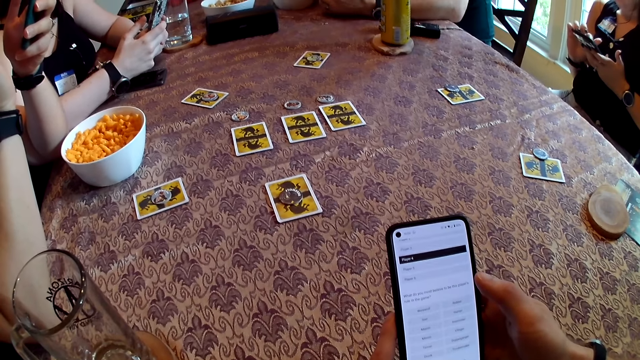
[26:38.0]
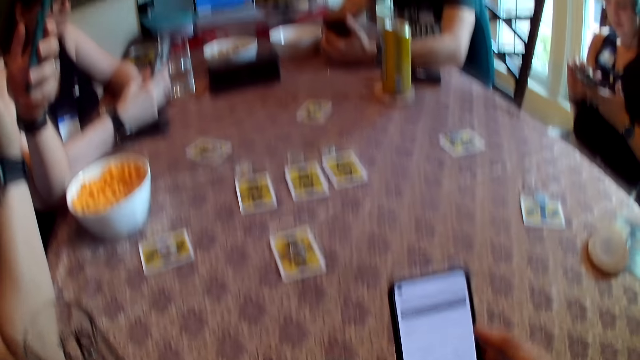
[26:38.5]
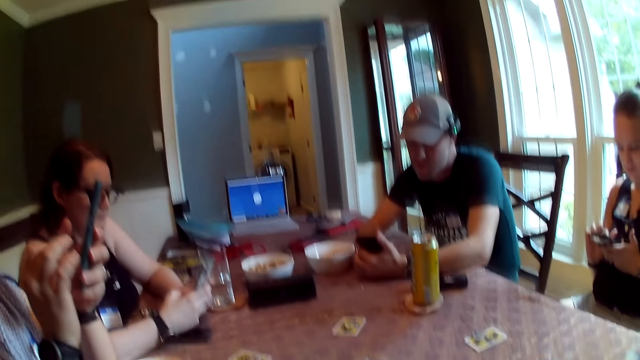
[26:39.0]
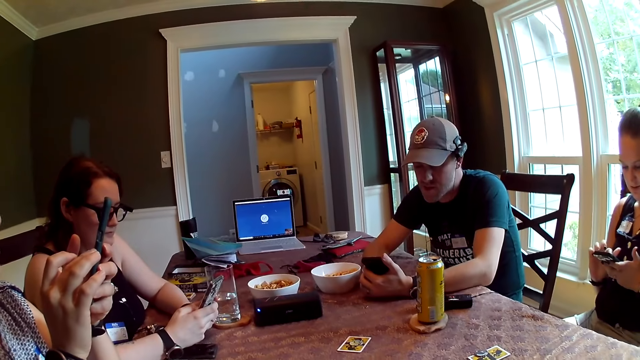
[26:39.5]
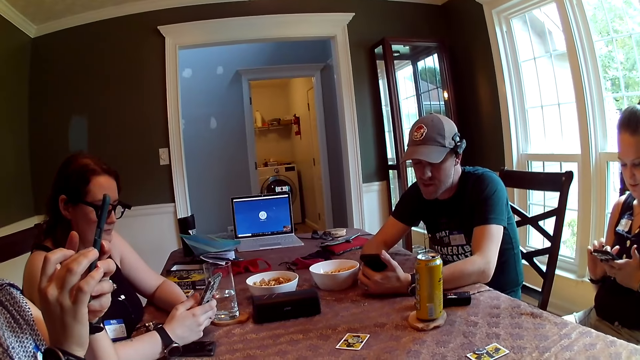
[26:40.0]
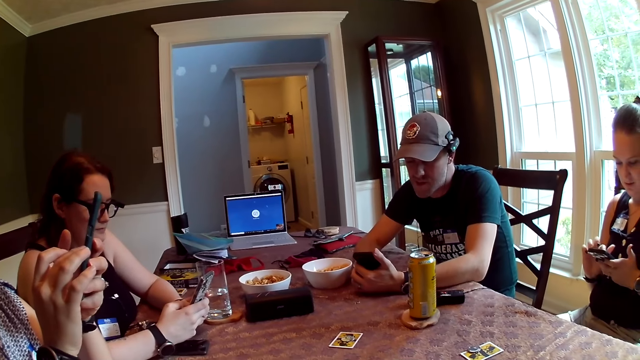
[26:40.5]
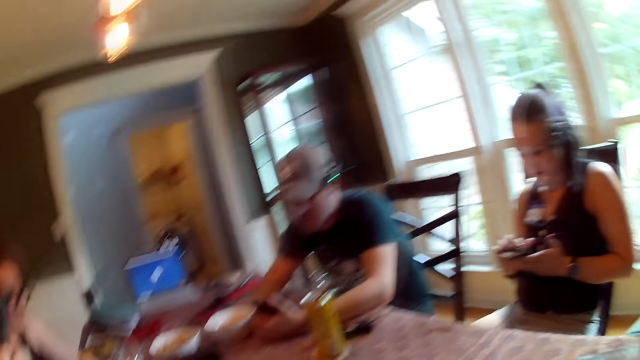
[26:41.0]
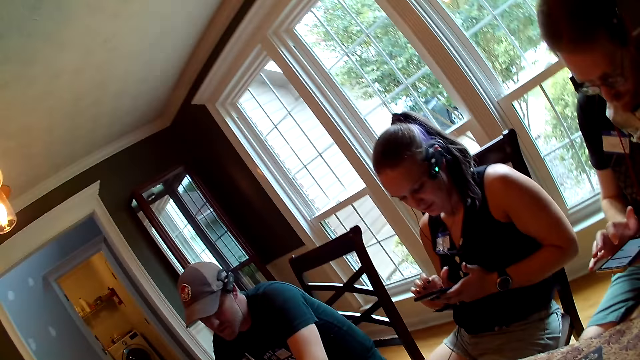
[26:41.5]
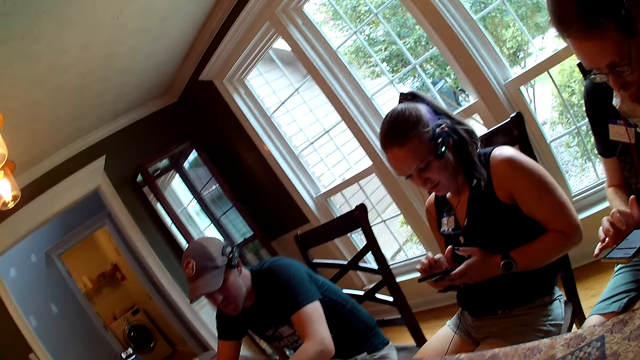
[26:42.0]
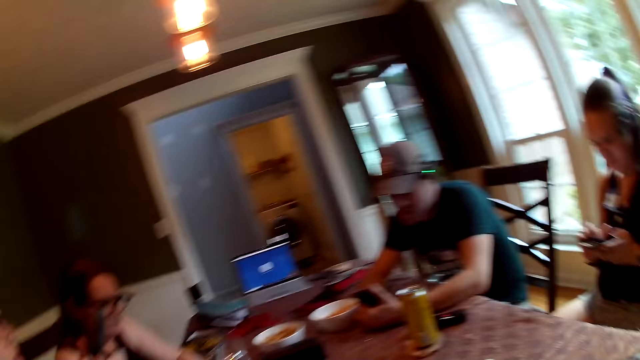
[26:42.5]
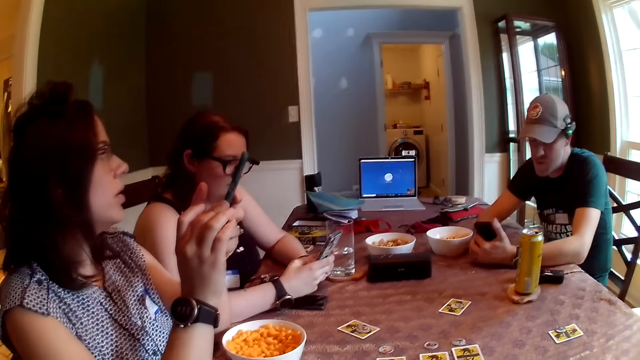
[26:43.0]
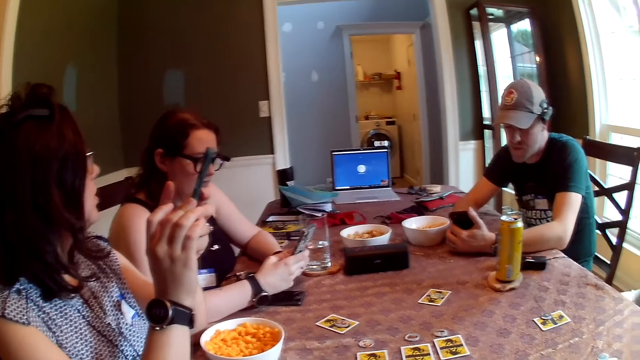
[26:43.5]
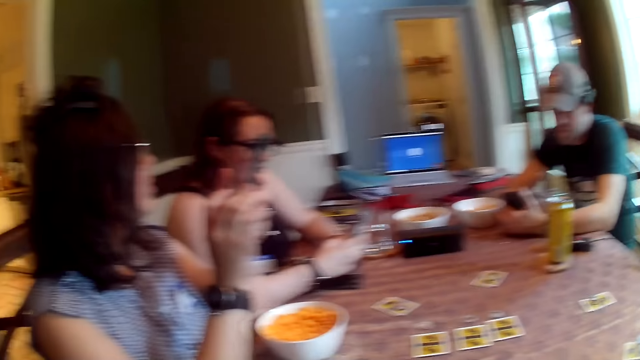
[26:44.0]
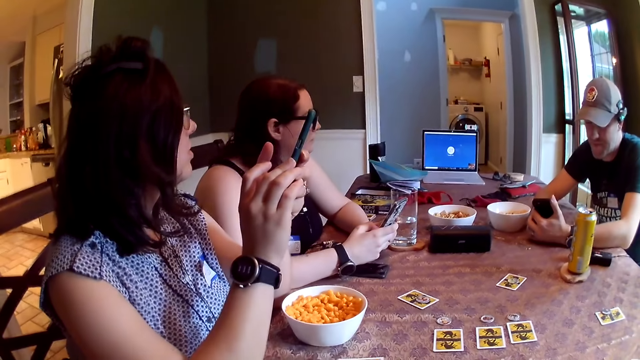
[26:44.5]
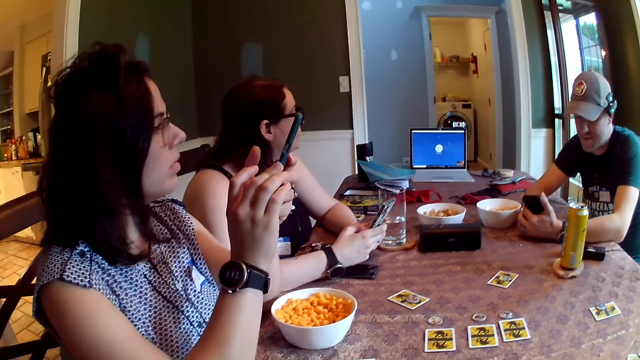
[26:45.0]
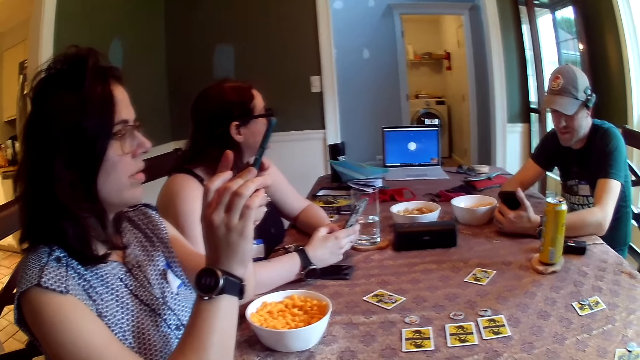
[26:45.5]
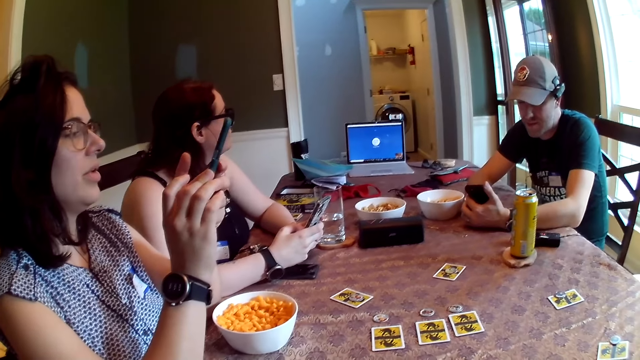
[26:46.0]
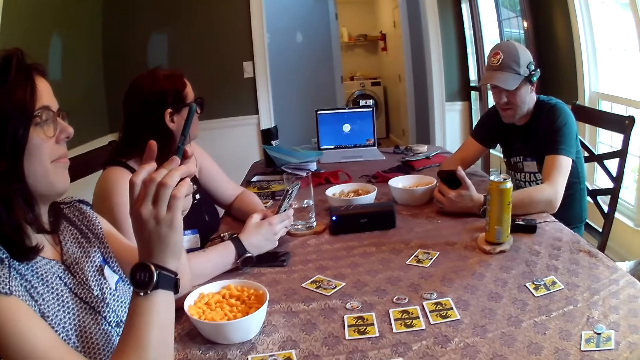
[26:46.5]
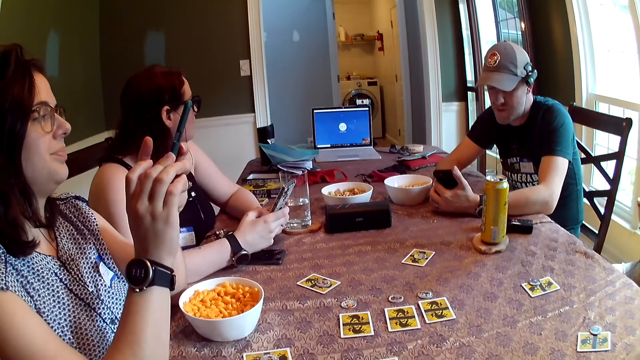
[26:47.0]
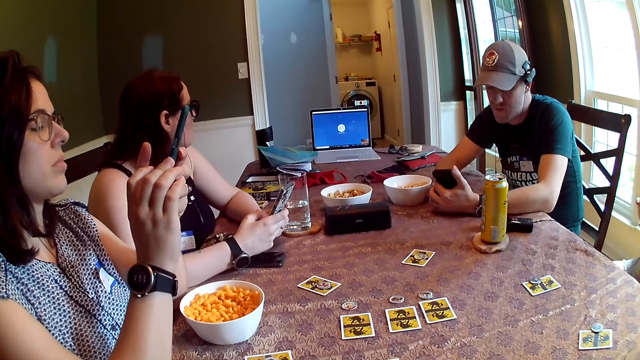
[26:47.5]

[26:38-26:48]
The camera wearer looks around.

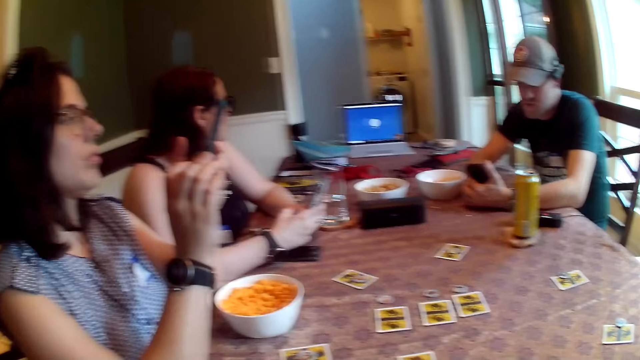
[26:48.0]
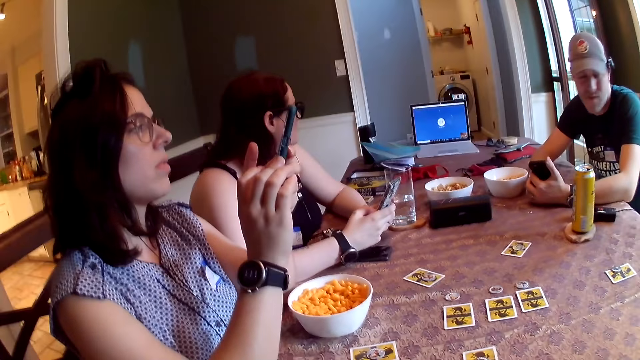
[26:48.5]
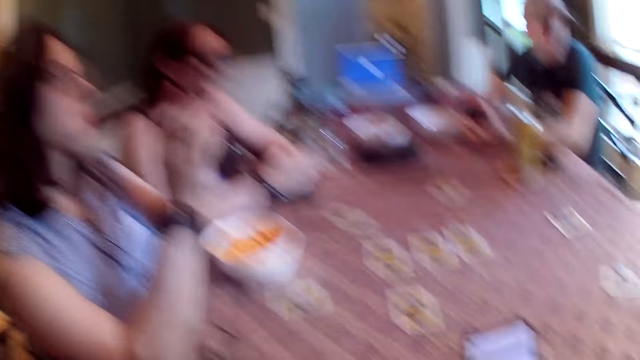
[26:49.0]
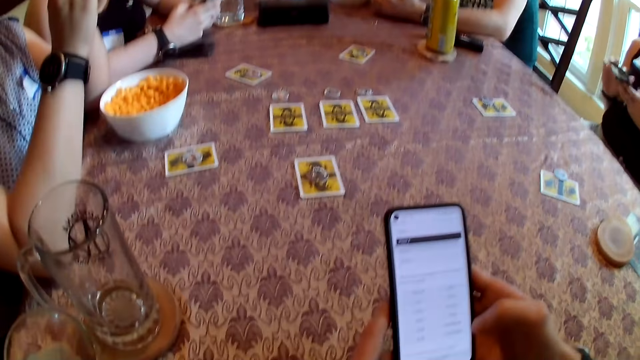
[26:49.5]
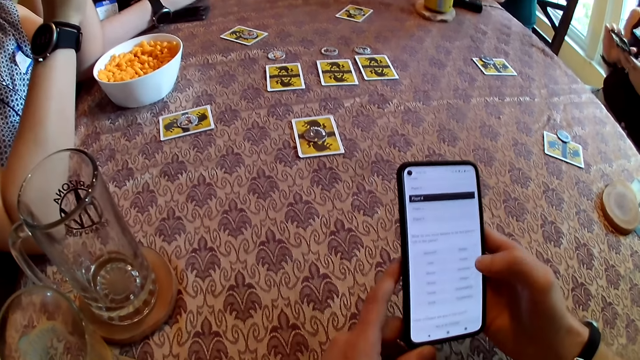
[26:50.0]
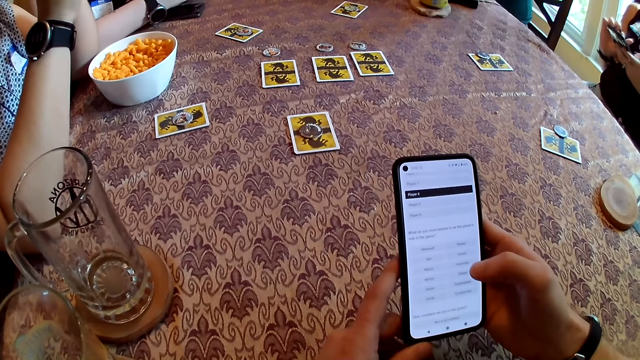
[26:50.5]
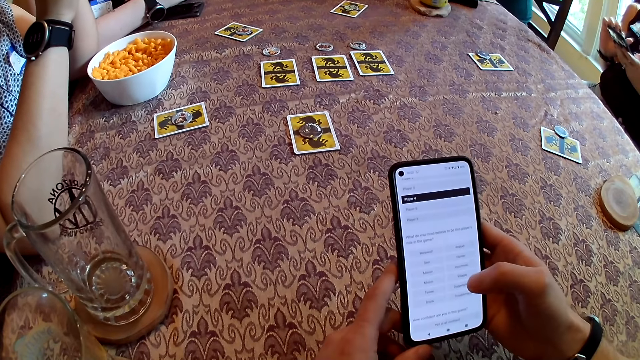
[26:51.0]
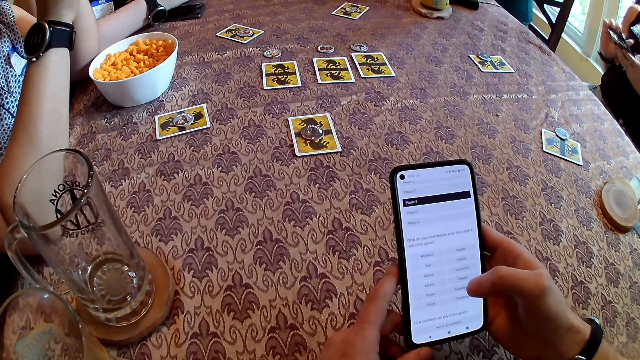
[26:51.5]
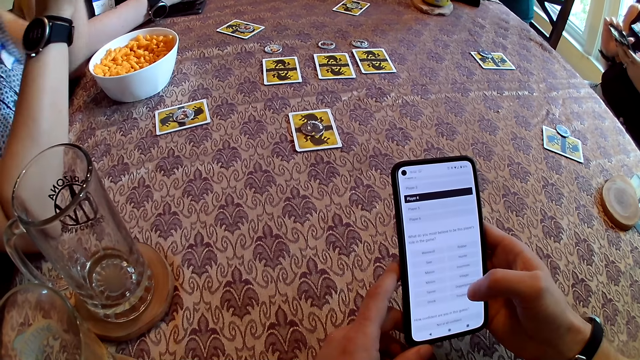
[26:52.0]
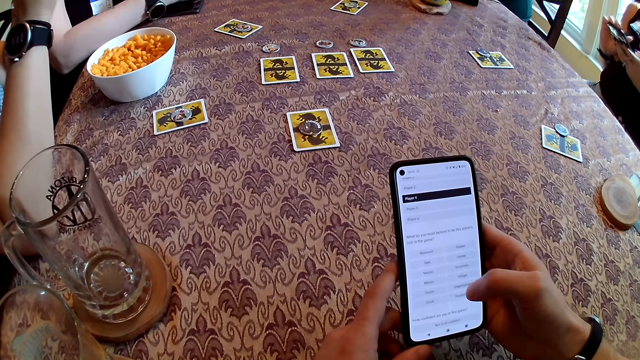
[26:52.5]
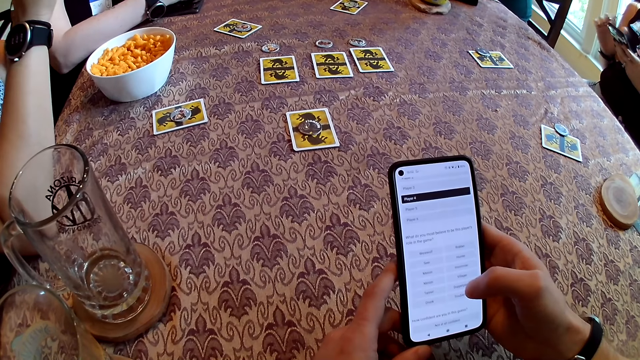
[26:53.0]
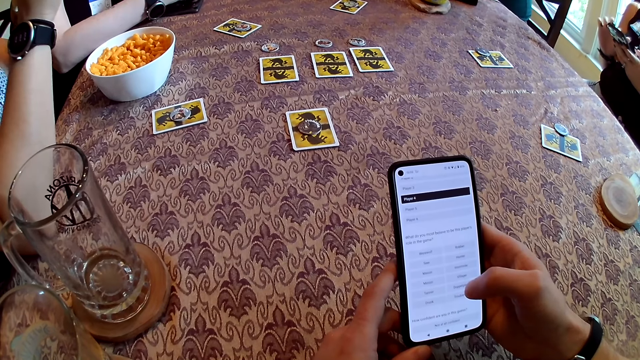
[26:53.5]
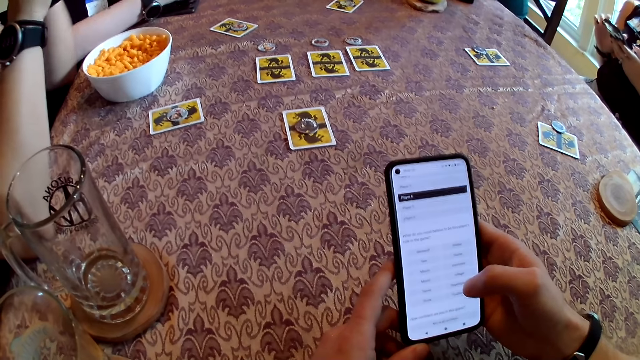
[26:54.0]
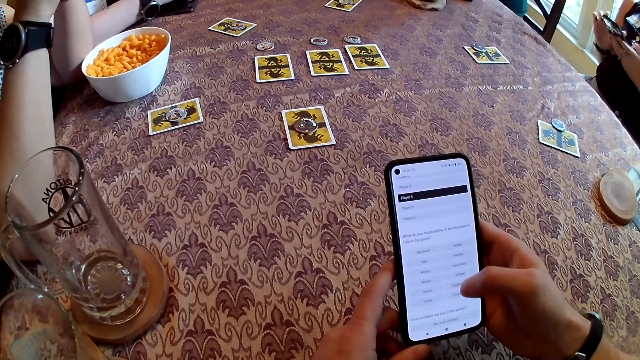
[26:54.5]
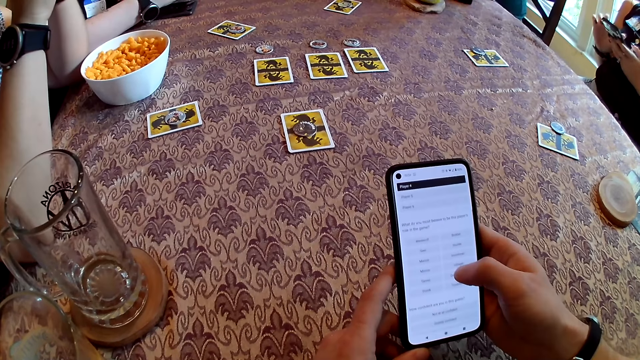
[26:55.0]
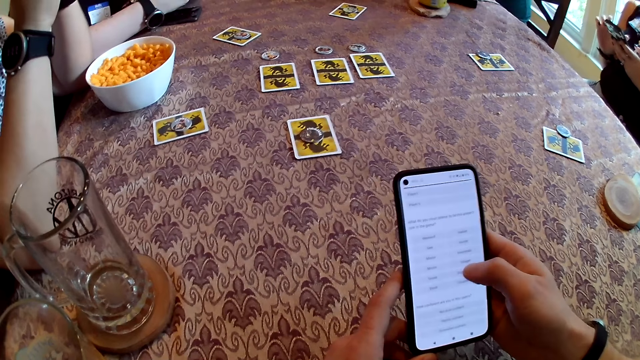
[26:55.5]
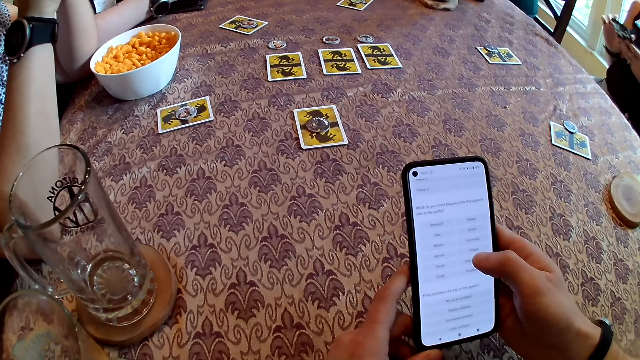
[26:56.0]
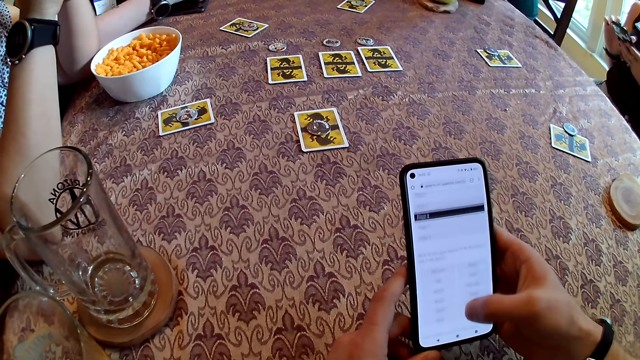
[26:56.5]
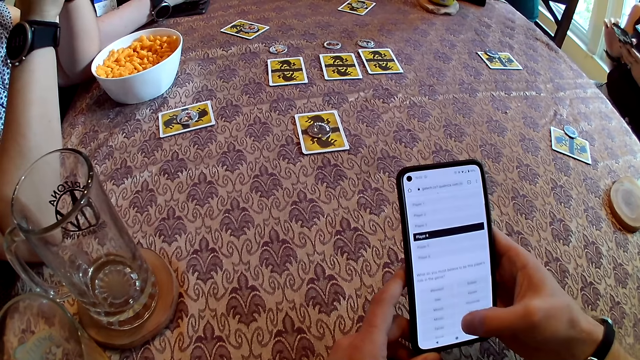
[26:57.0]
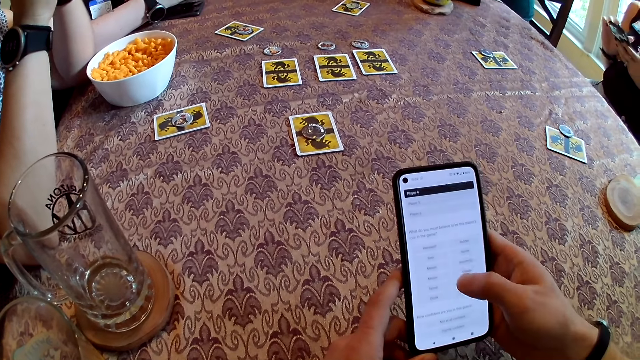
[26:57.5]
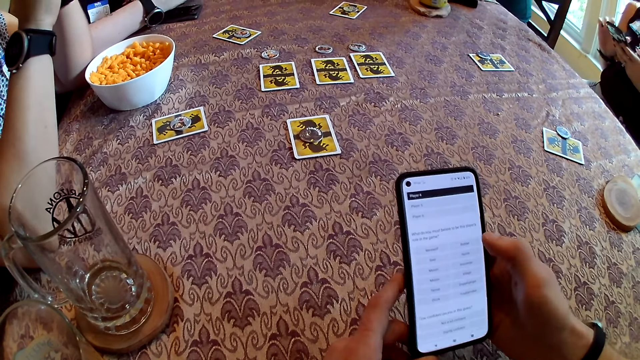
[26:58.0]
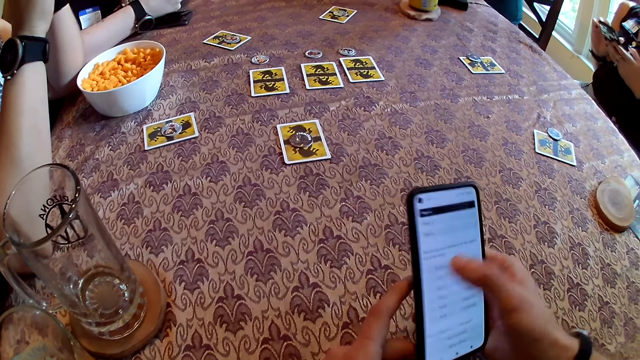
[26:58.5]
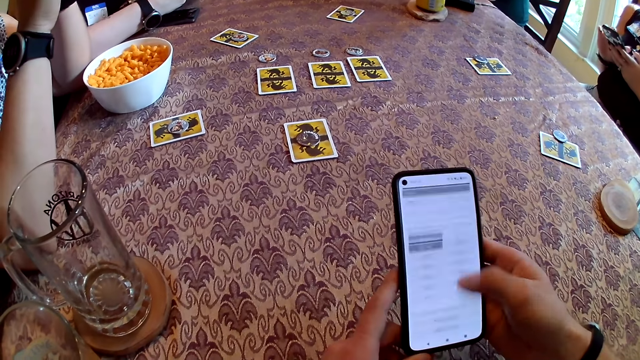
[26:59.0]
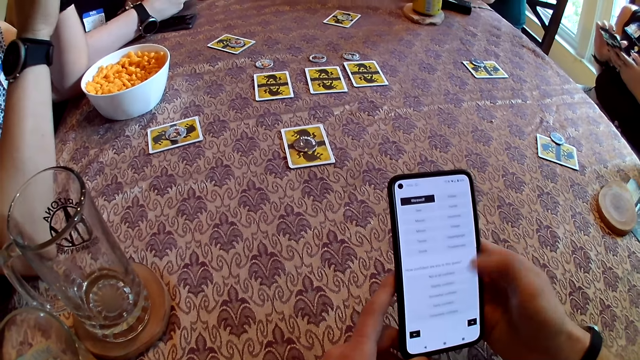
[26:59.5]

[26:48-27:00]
The camera wearer scrolls the phone.
